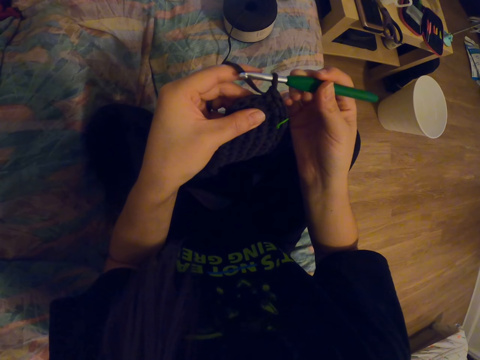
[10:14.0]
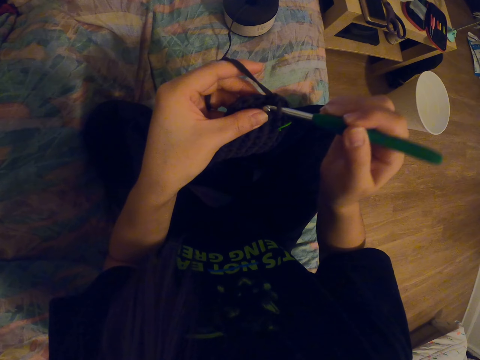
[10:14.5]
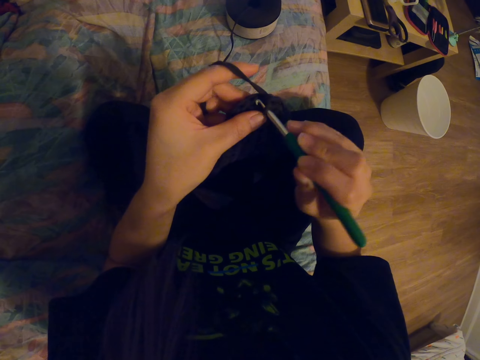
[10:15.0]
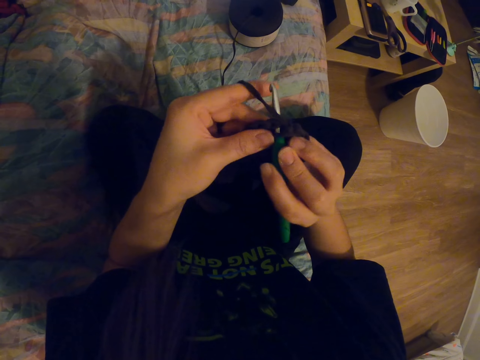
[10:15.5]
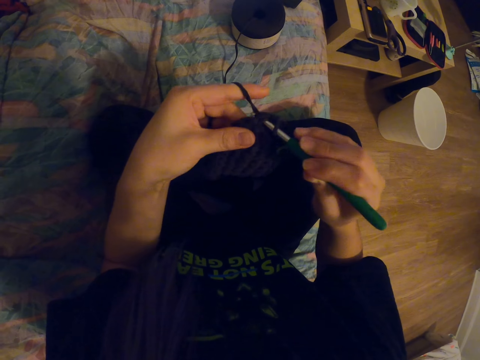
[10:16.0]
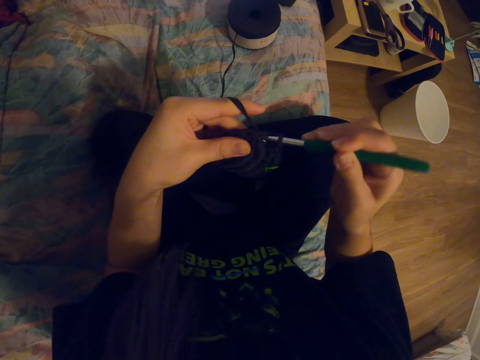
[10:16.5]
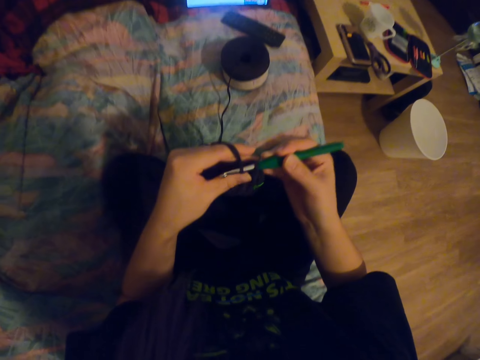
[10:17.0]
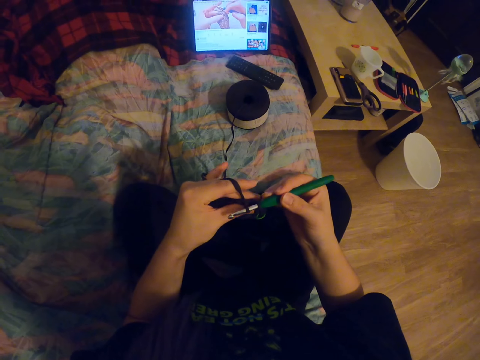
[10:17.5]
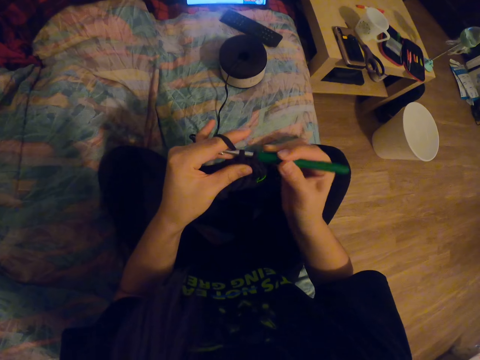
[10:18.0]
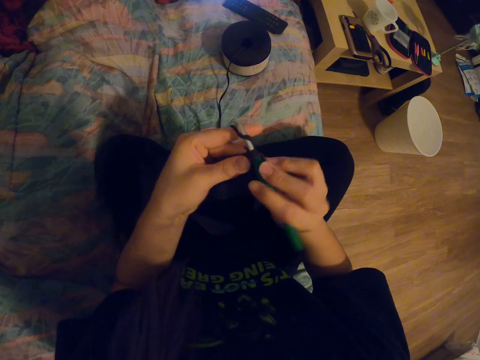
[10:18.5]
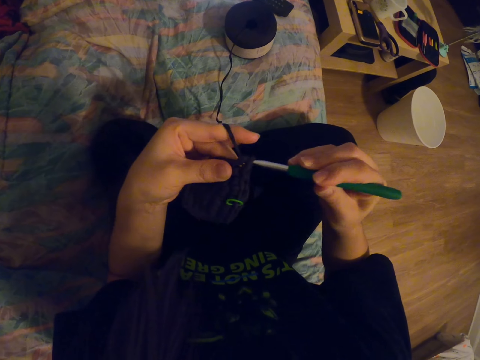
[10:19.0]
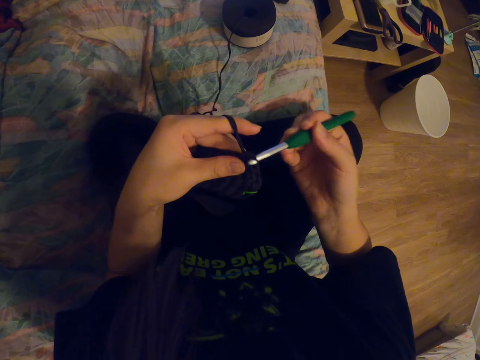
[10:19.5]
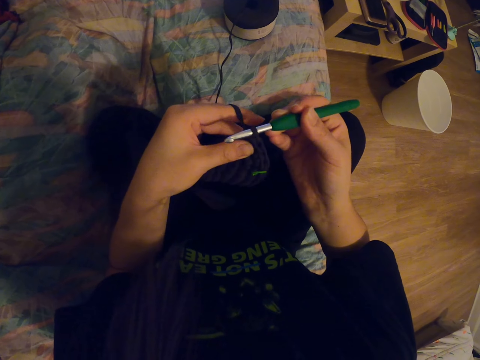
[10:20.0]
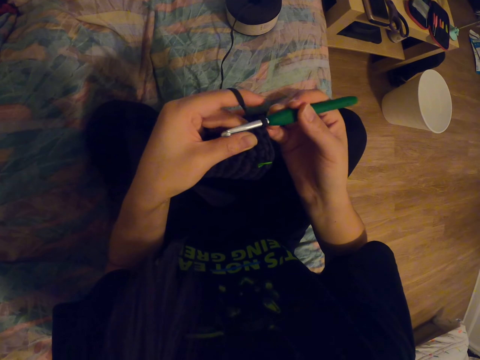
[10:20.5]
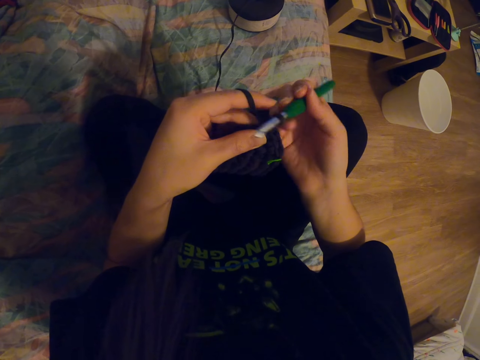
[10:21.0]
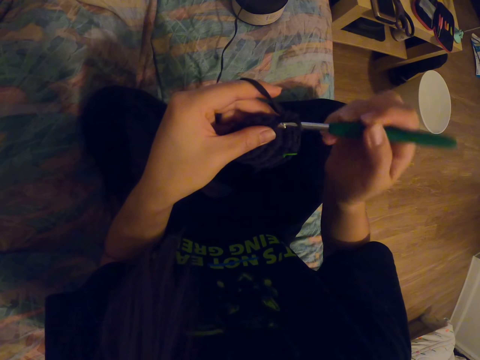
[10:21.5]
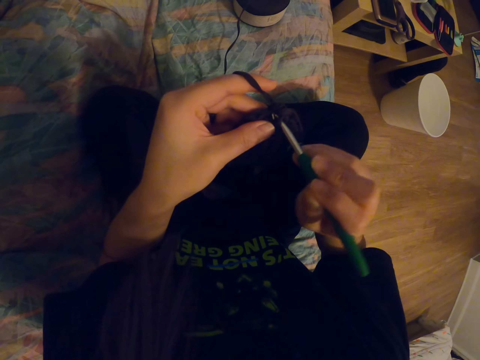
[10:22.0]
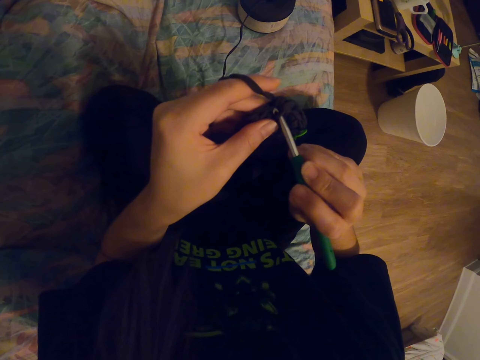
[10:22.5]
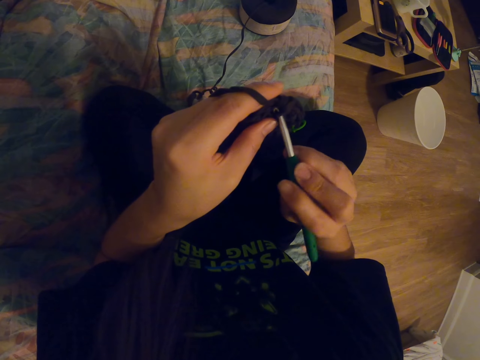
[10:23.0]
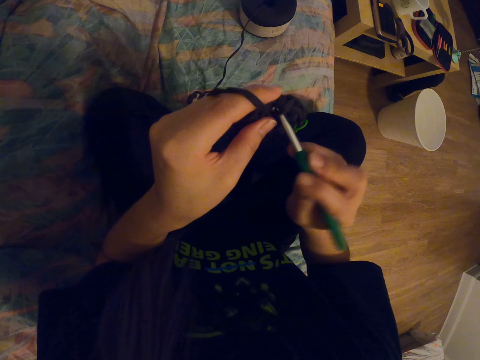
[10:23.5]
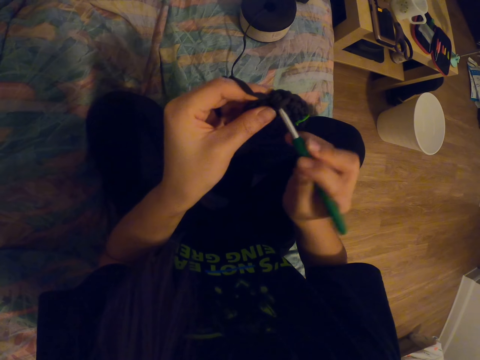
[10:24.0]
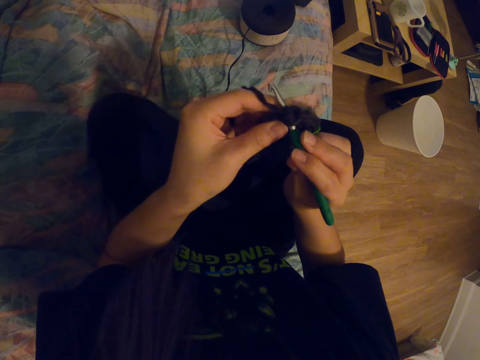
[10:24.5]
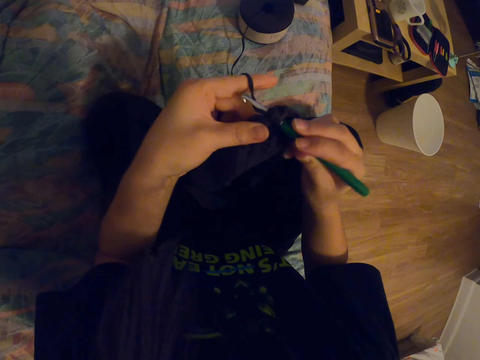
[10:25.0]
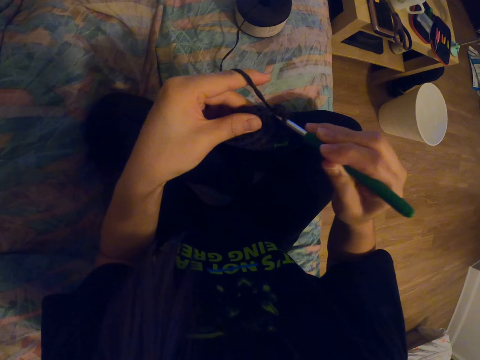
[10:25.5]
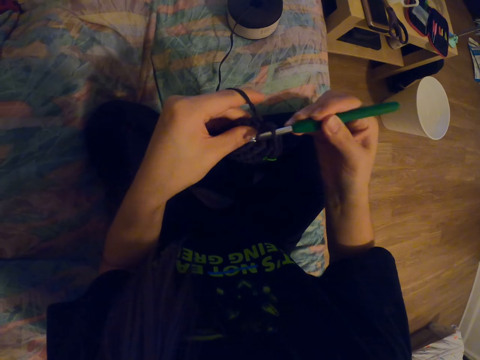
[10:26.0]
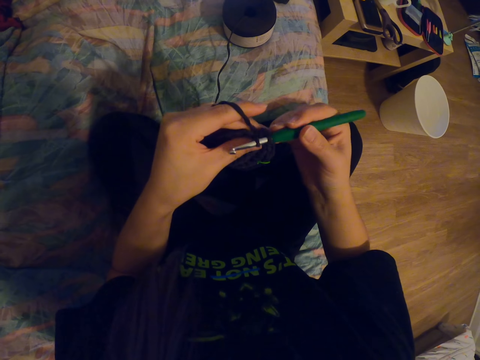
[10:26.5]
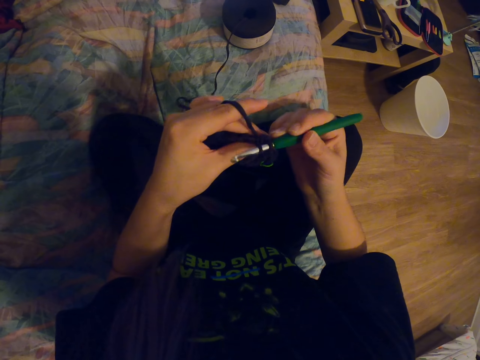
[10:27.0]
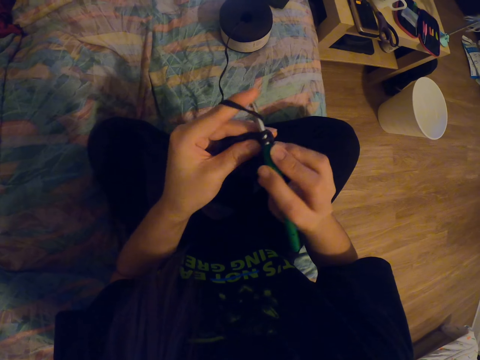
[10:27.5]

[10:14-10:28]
The camera wearer adjusts a knitting needle on a knitted fabric. They knit the fabric with the knitting needle. They coil a knitting thread on the knitting needle. They knit the fabric with the knitting needle. They look around a room. They knit the fabric with the knitting needle. They coil the knitting thread on the knitting needle. They knit the fabric with the knitting needle.

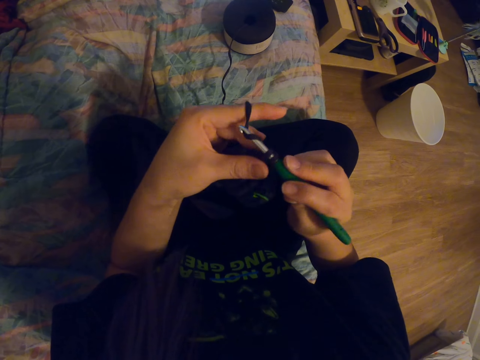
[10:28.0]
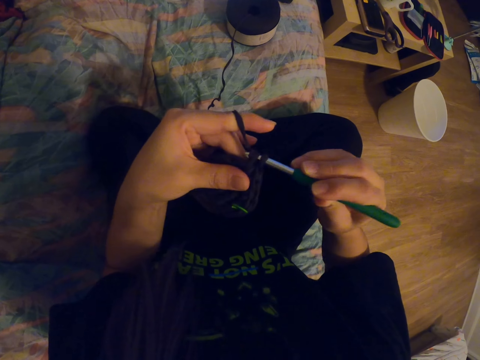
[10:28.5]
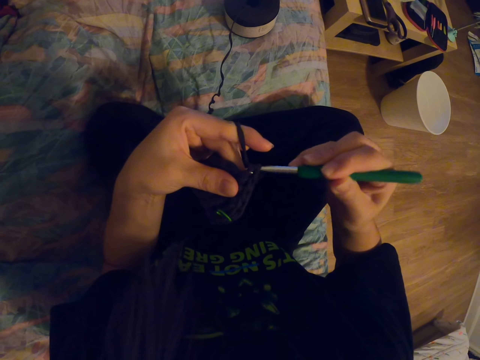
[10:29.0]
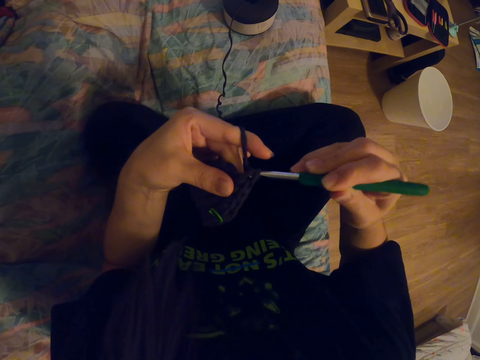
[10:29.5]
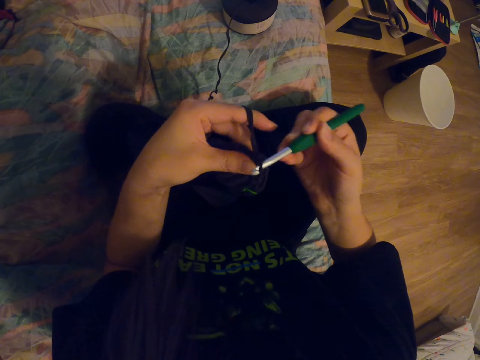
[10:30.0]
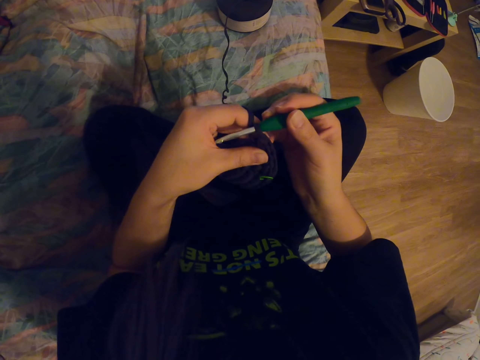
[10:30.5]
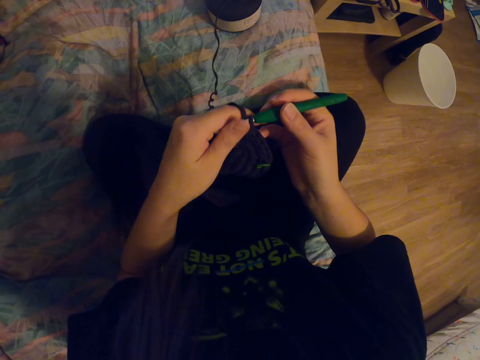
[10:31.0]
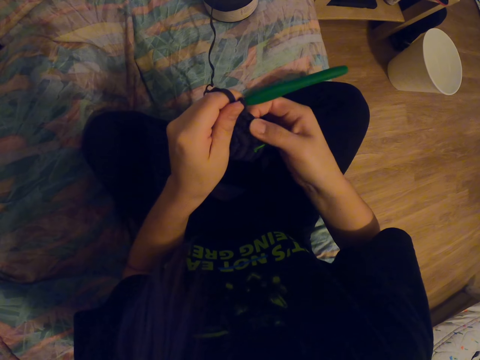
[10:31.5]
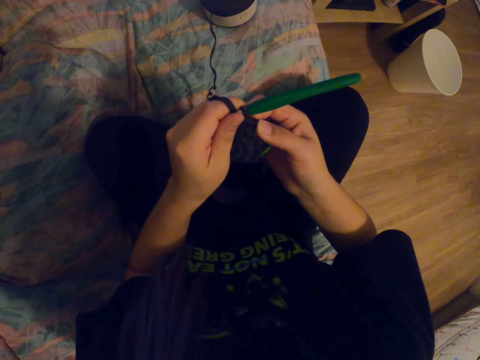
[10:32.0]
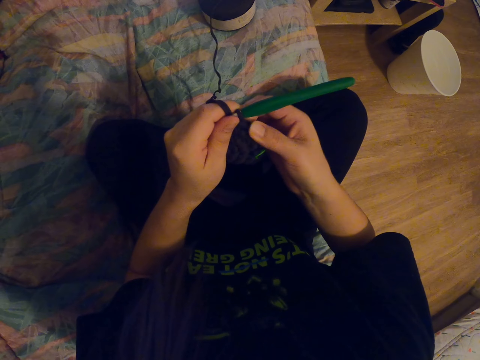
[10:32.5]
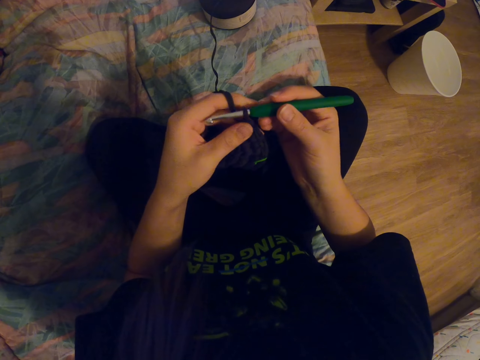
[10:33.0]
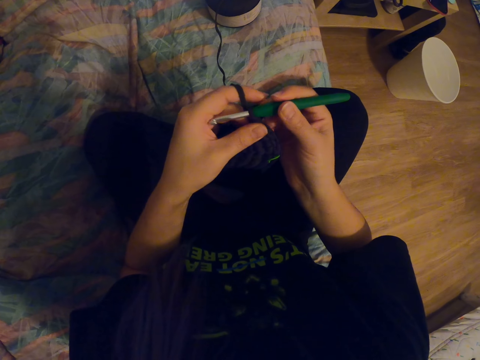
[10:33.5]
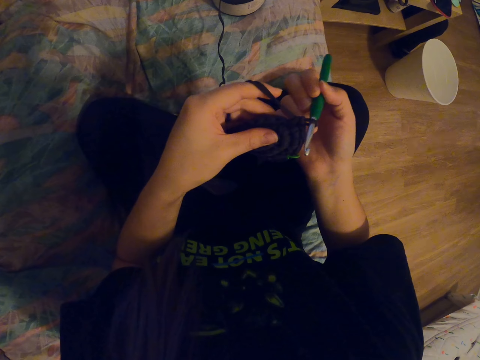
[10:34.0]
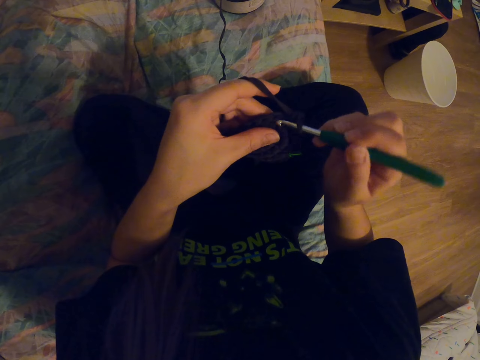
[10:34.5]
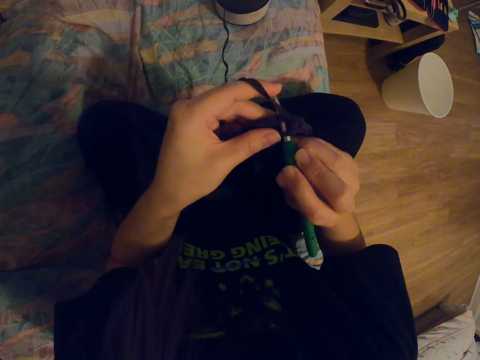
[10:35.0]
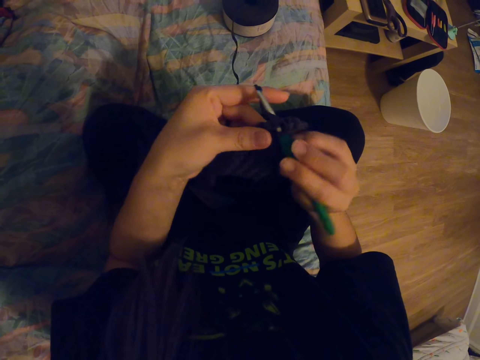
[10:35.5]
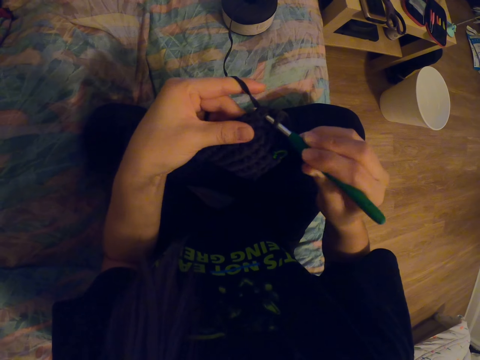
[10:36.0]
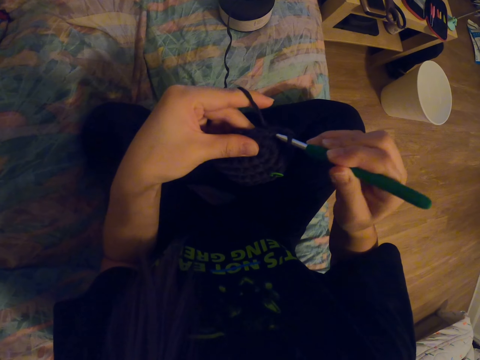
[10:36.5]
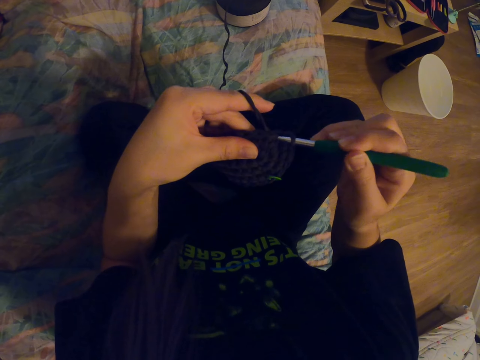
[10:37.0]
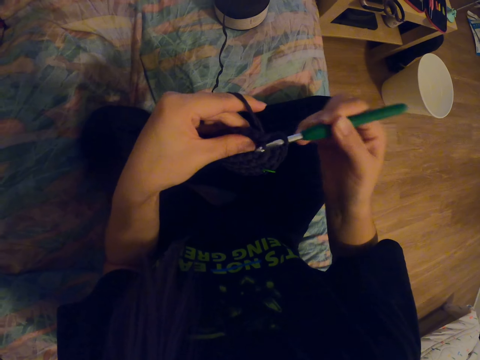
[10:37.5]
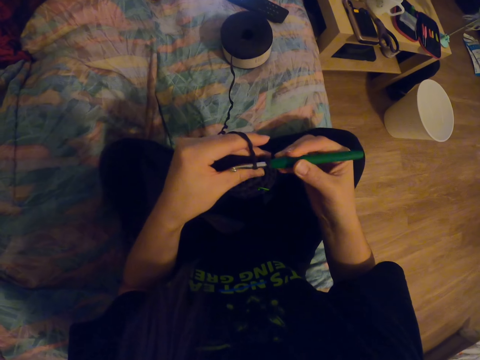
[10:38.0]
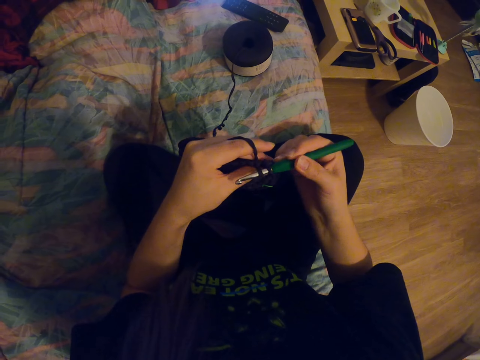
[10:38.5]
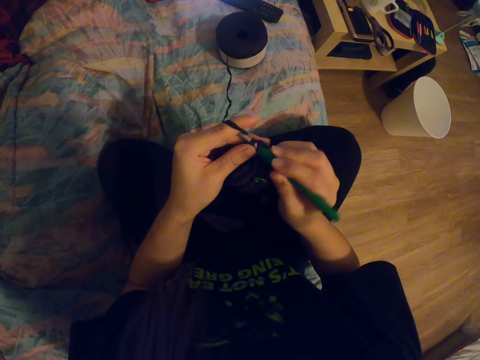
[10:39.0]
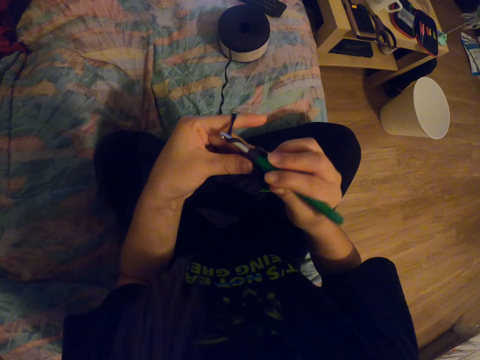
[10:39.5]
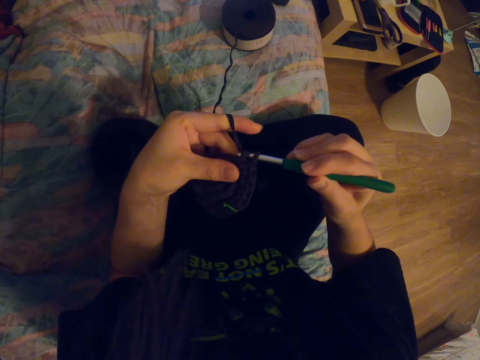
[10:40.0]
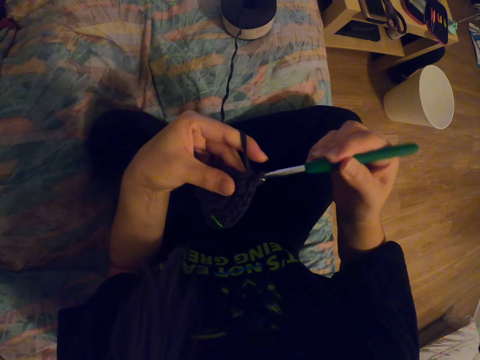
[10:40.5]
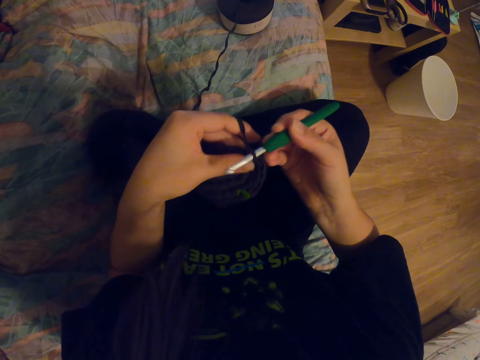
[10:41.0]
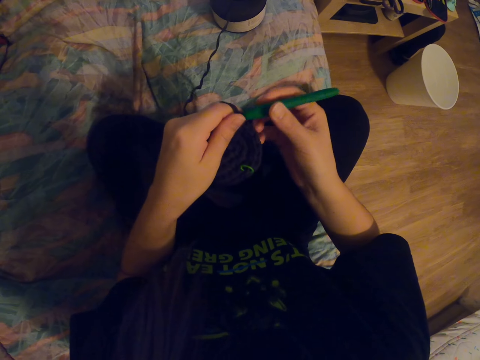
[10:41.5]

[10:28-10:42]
The camera wearer coils a knitting thread on a knitting needle. She knits a fabric with the knitting needle. She adjusts the fabric with her right hand. She holds the crochet needle with her right hand. She knits the fabric with the knitting needle. She coils the knitting thread on the knitting needle. She knits the fabric with the knitting needle. She coils the knitting thread on the knitting needle. She knits the fabric with the knitting needle.
